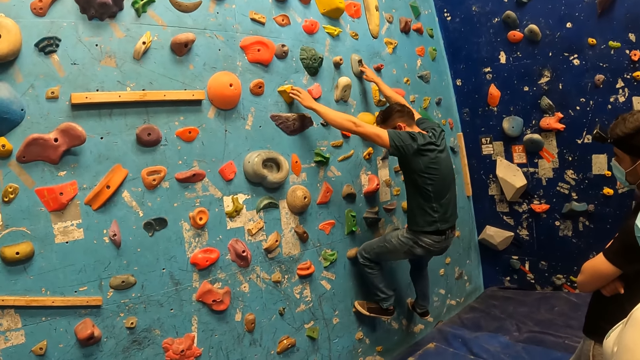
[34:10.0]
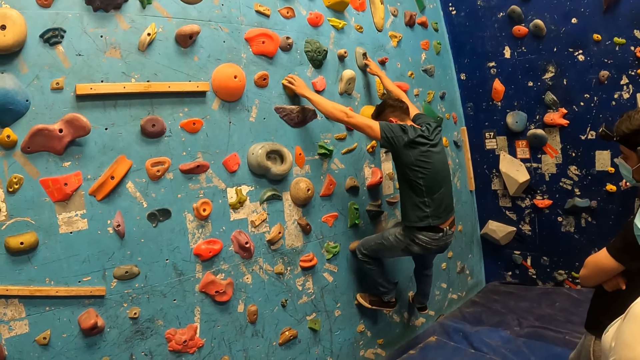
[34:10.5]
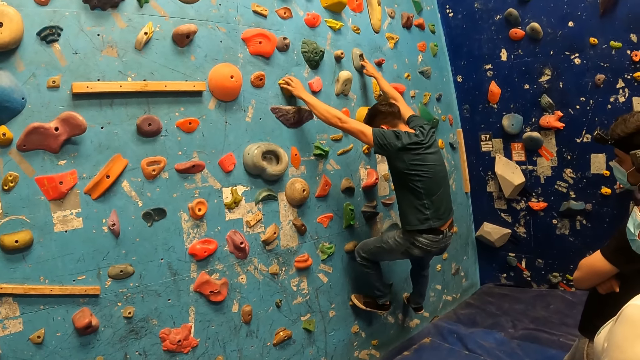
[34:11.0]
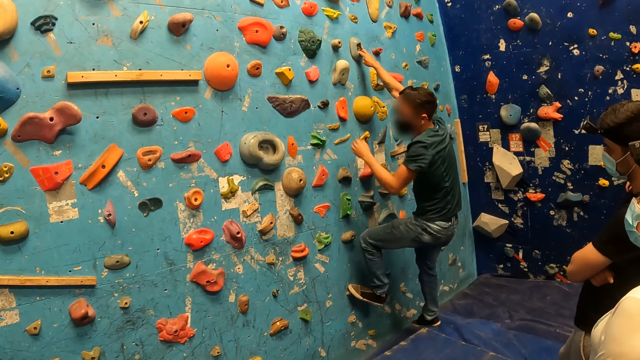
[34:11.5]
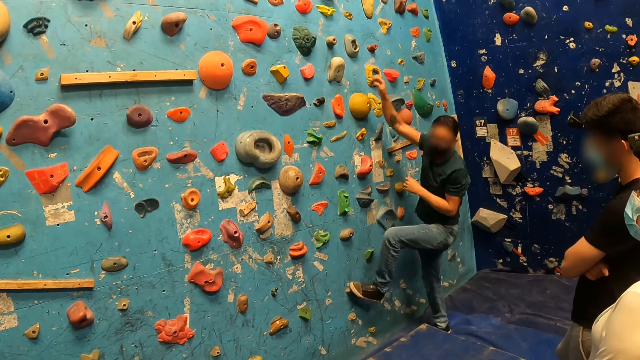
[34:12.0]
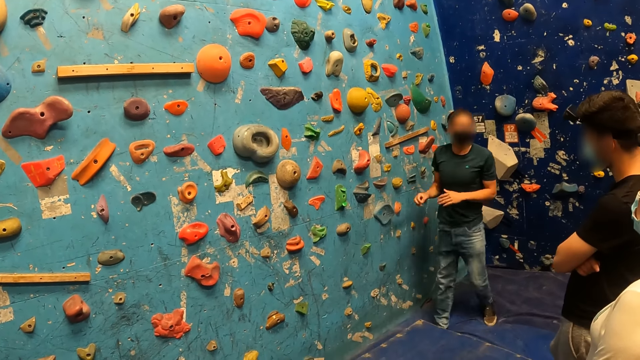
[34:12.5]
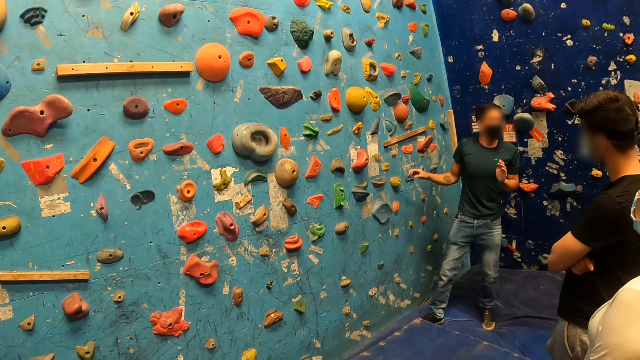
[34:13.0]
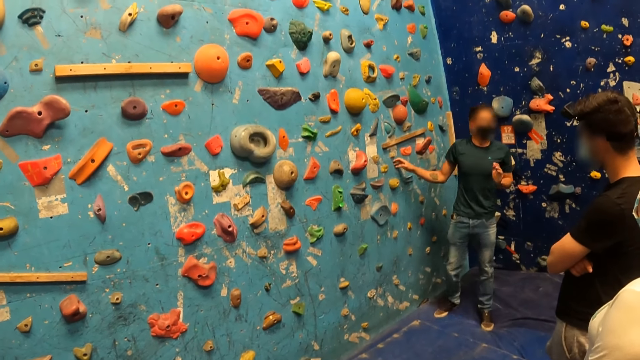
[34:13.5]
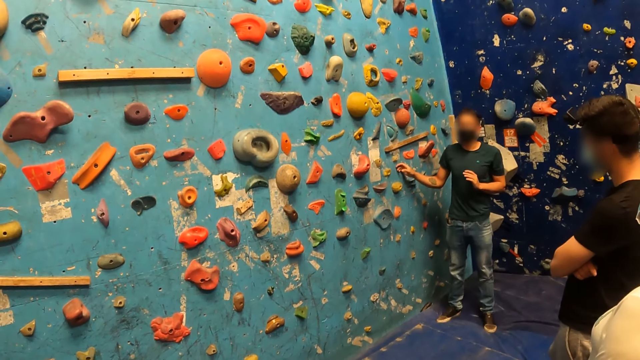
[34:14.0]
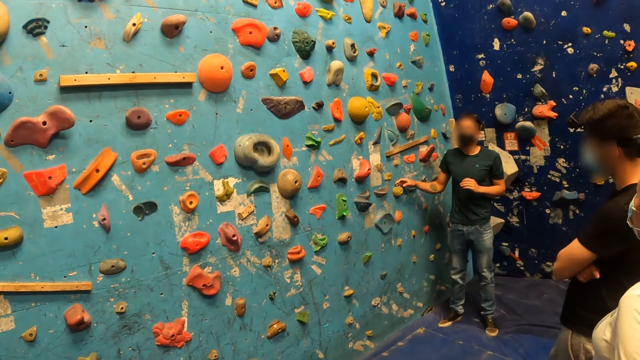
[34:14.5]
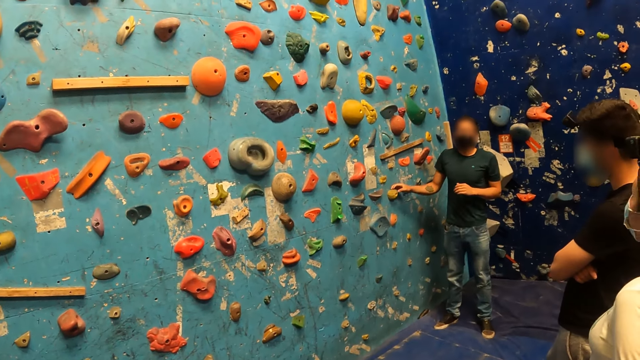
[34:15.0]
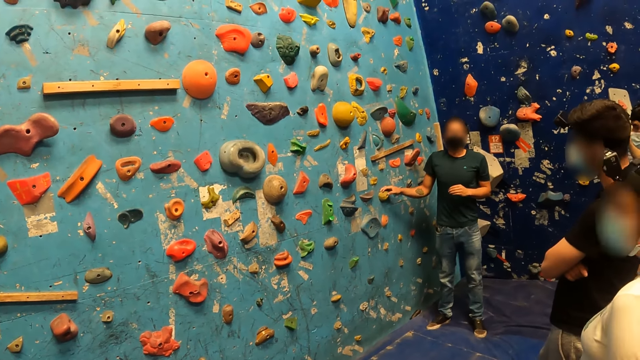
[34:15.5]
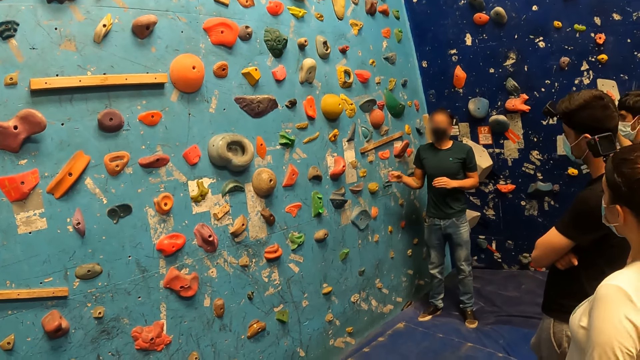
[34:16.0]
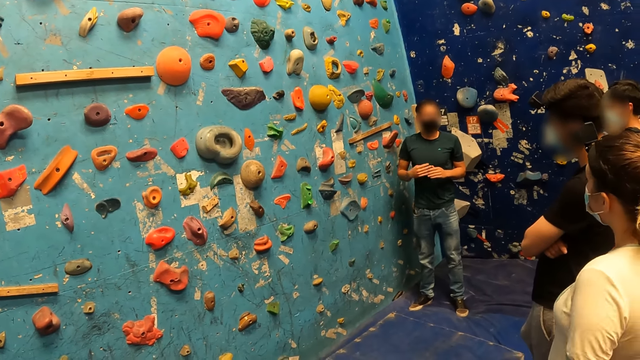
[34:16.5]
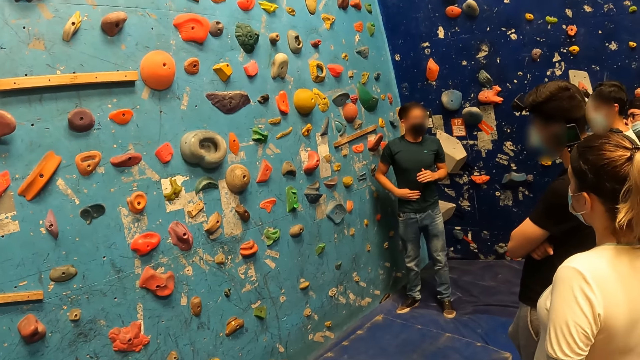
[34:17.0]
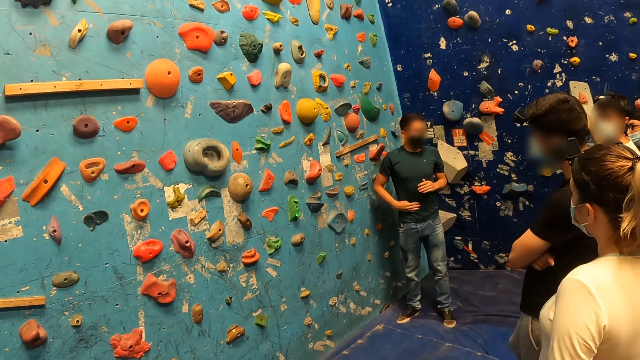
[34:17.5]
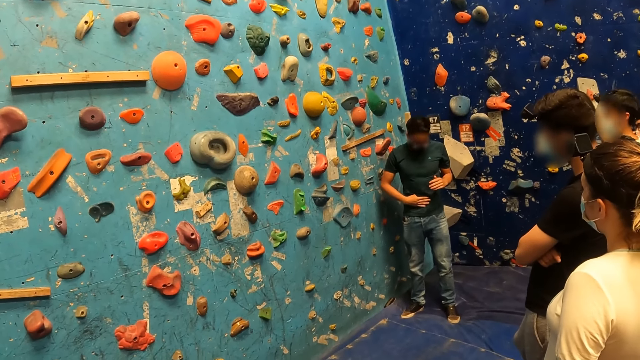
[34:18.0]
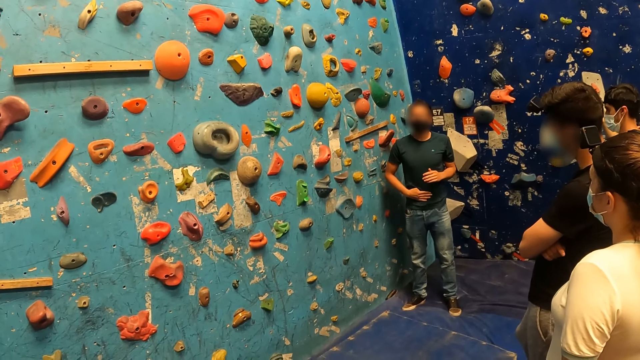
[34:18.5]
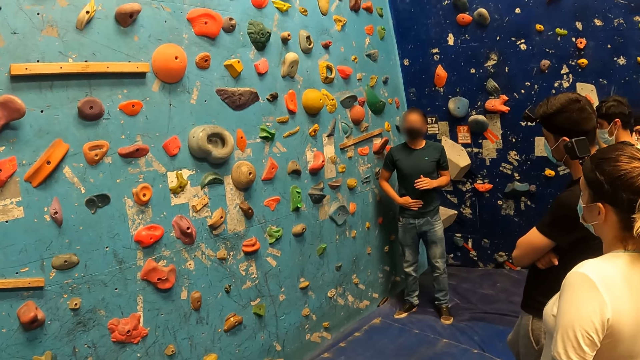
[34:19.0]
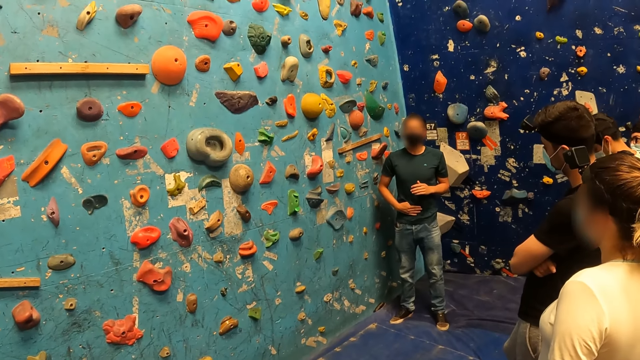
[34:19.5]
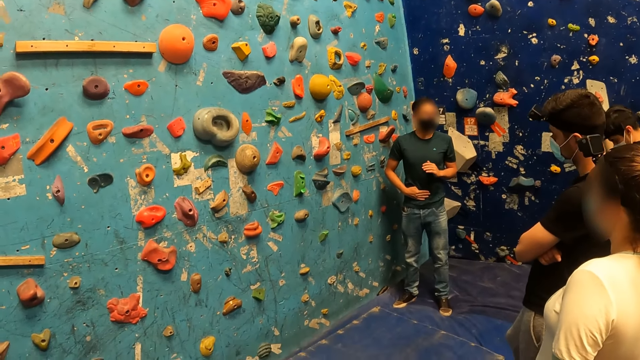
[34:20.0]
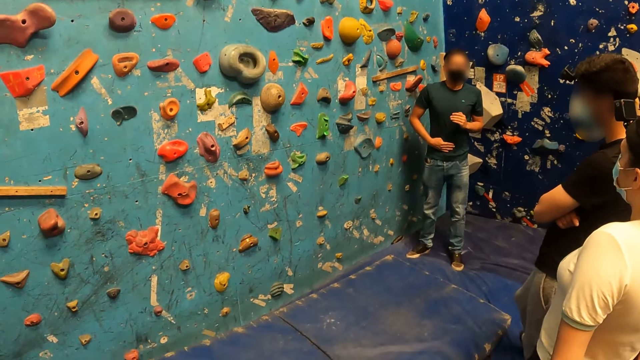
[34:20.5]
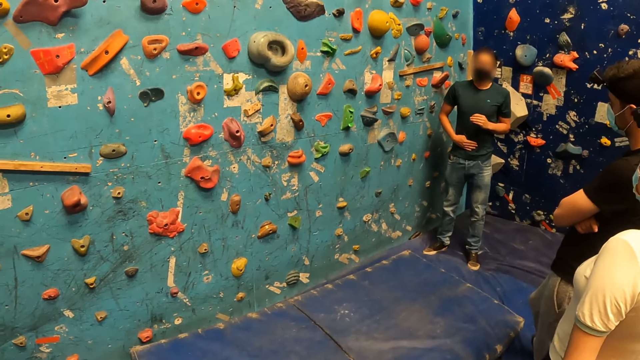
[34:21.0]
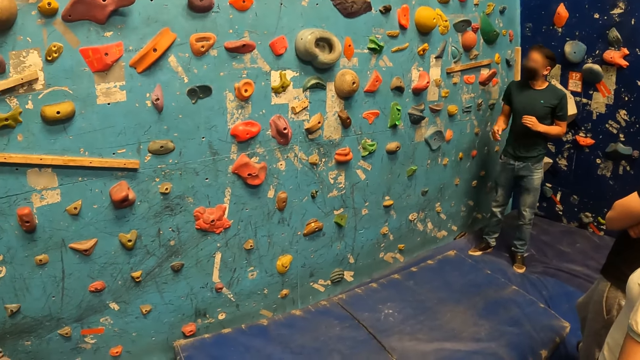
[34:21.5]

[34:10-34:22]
The man climbs down from the wall.

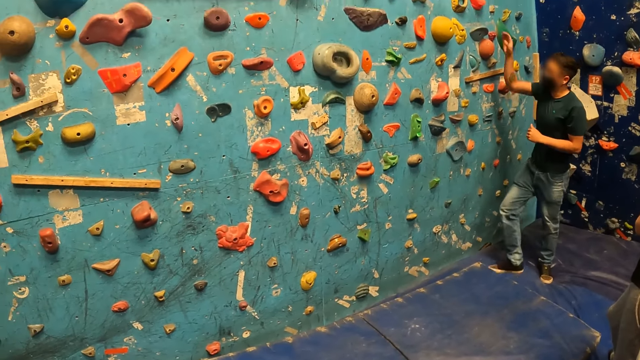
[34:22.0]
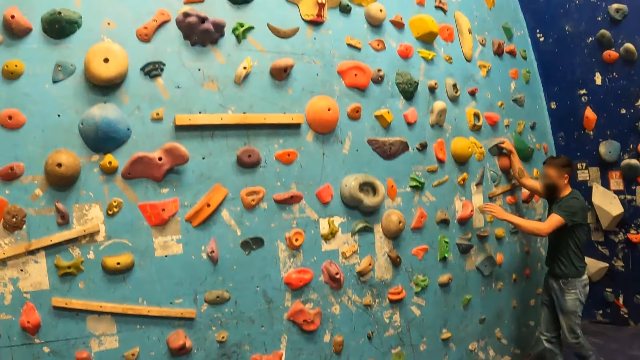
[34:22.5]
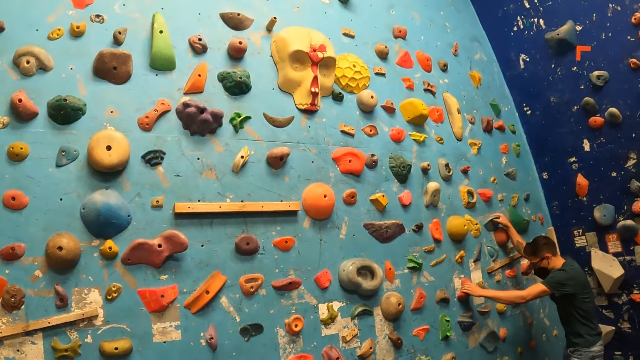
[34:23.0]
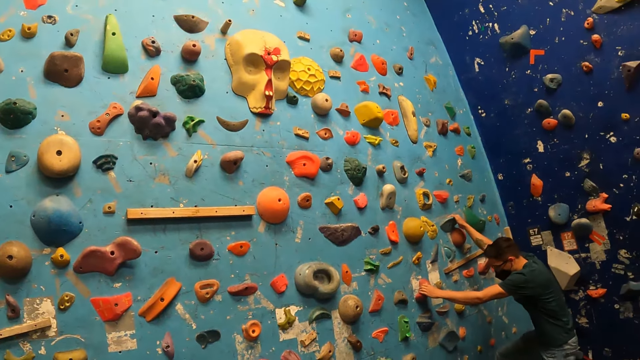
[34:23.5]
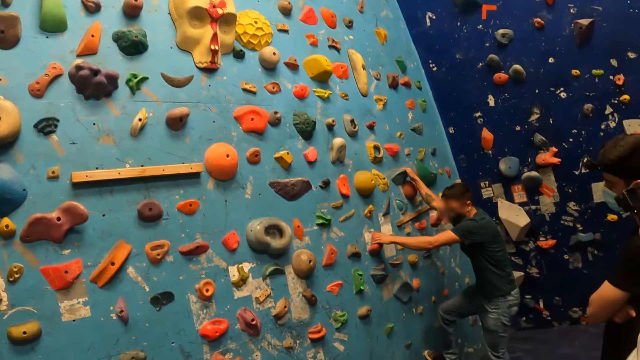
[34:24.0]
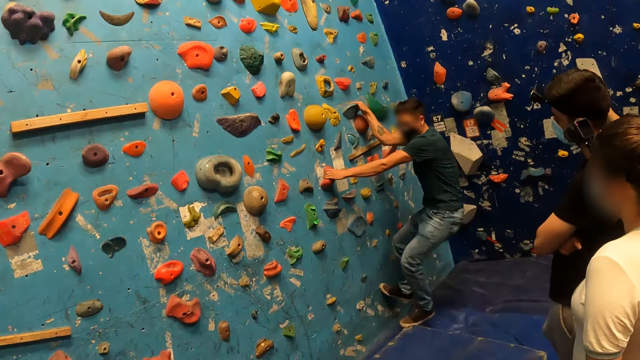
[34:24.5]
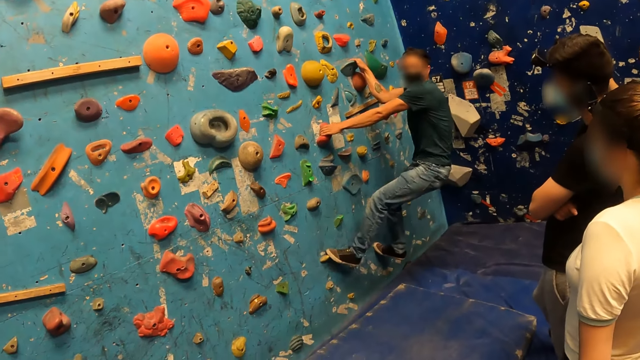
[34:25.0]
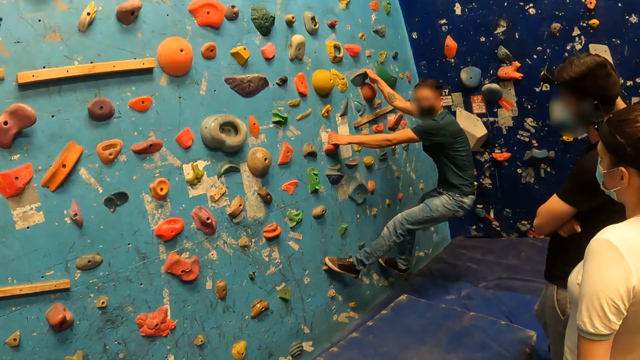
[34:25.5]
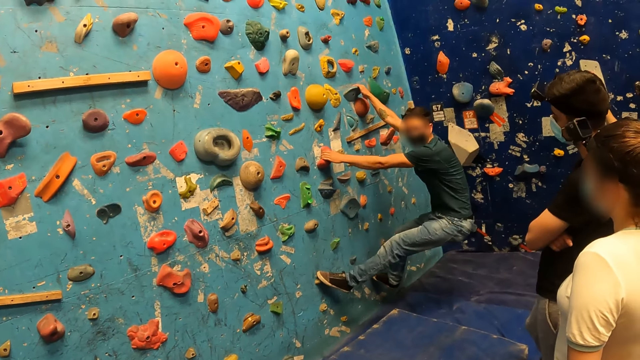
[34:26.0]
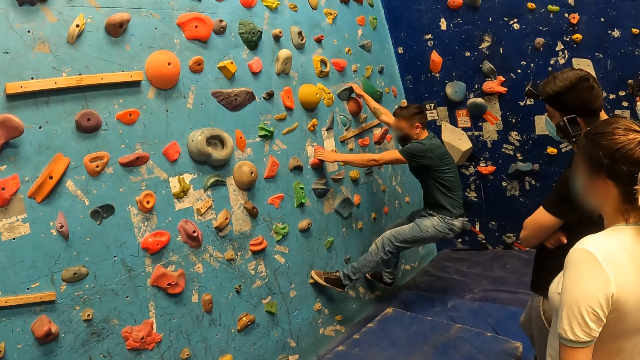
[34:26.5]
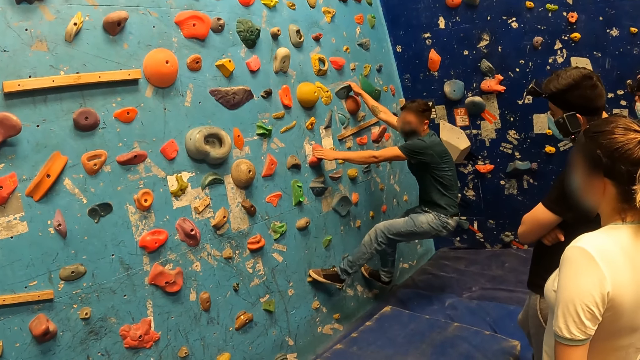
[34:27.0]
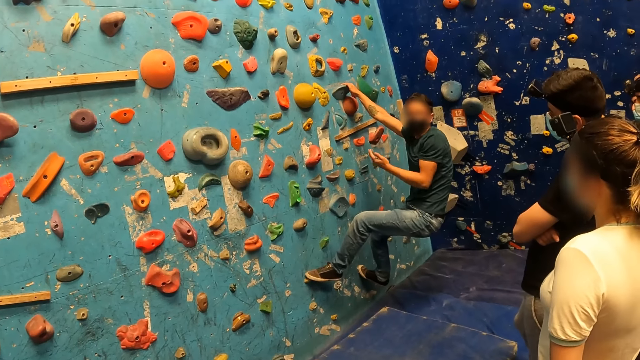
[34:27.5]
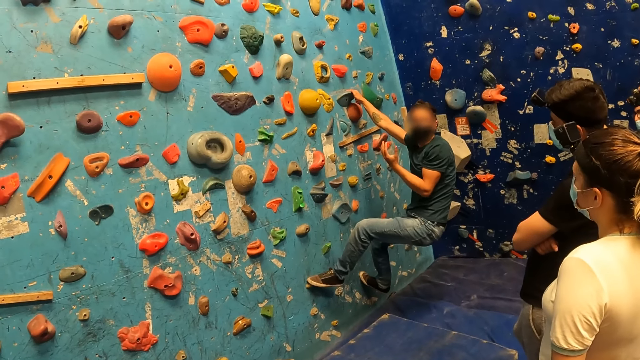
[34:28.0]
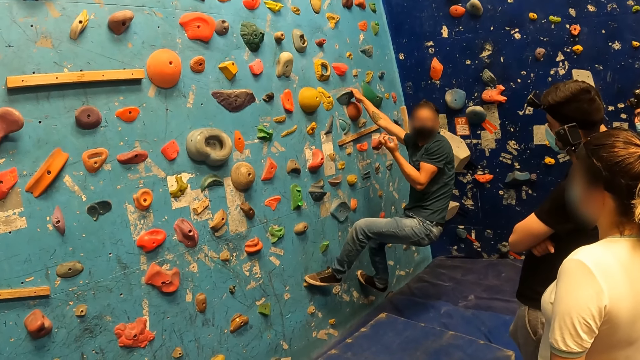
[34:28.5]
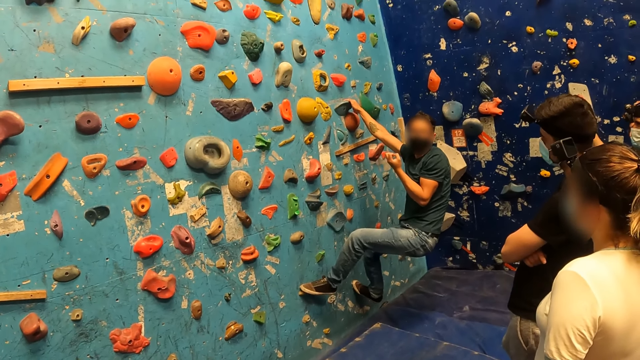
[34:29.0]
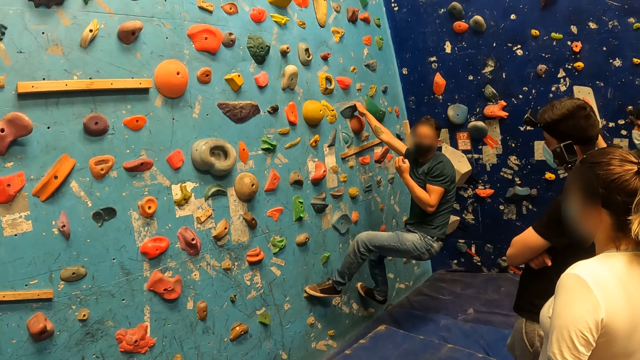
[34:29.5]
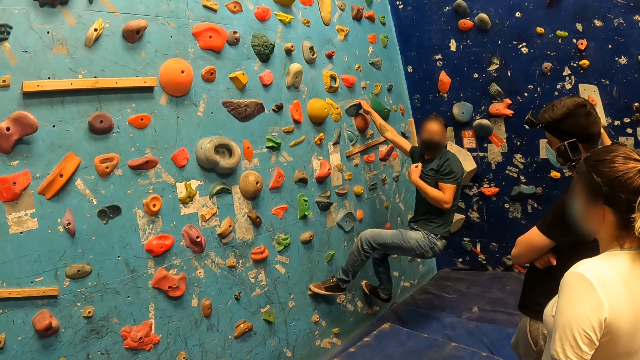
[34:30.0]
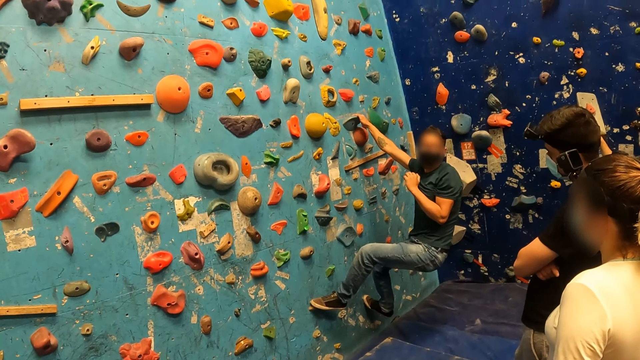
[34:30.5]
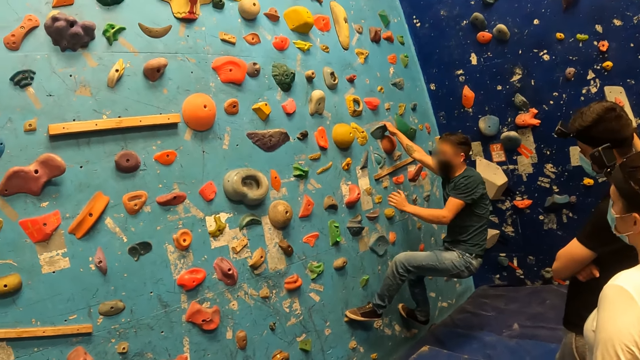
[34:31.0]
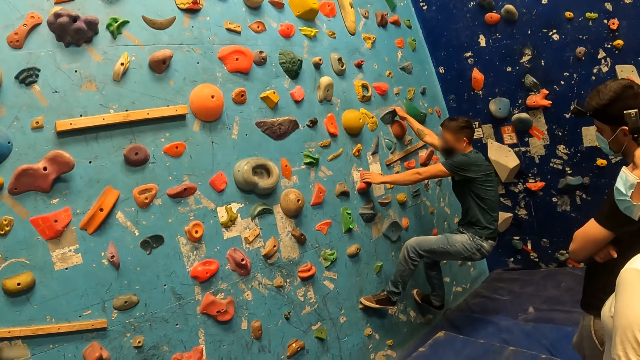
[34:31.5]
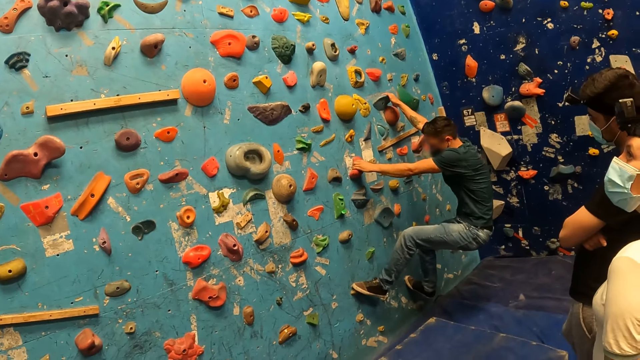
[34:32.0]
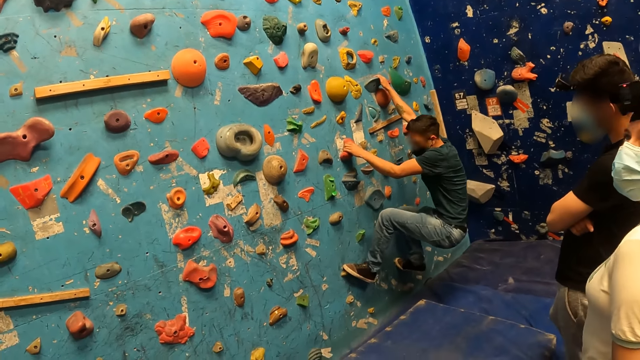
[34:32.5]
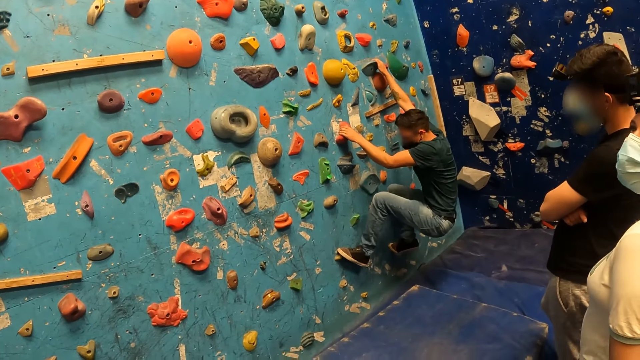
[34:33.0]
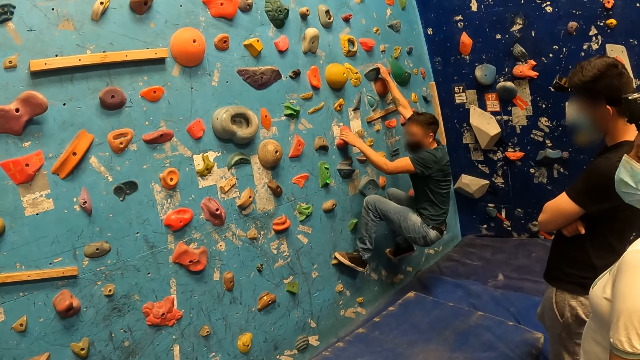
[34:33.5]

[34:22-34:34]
The man demonstrates how to climb the wall.
